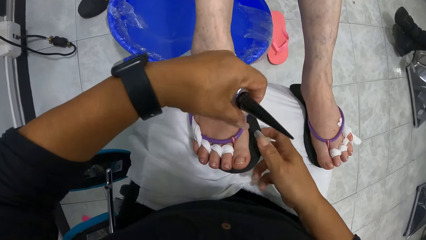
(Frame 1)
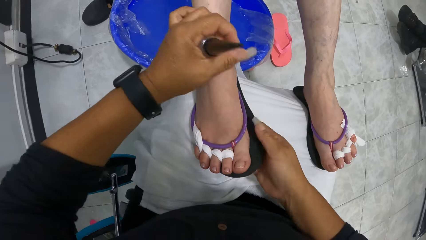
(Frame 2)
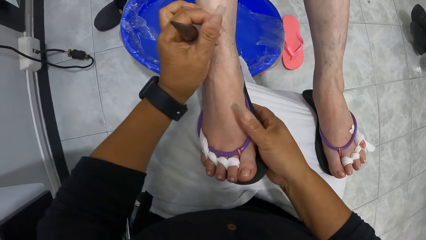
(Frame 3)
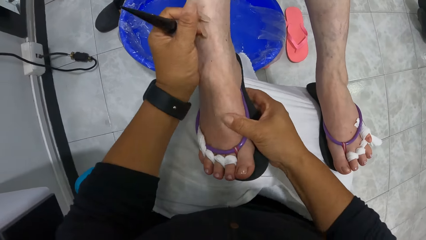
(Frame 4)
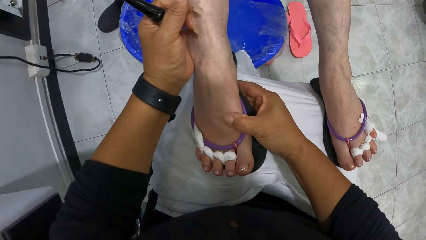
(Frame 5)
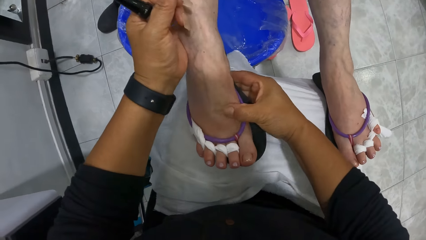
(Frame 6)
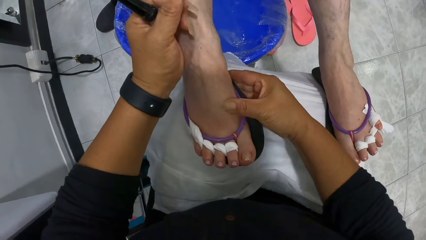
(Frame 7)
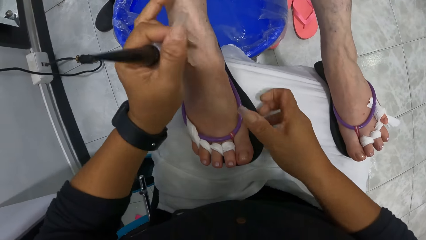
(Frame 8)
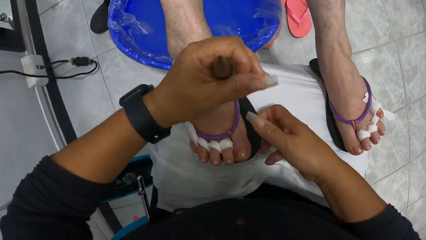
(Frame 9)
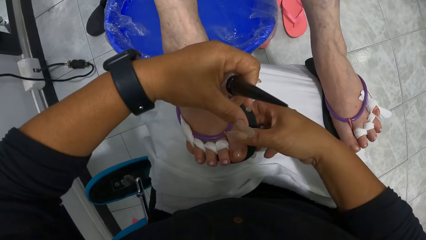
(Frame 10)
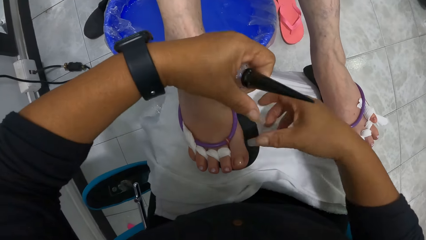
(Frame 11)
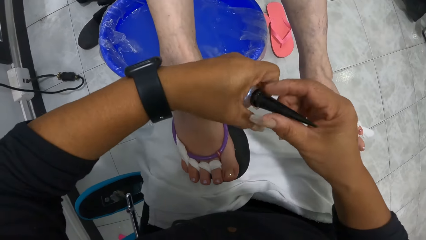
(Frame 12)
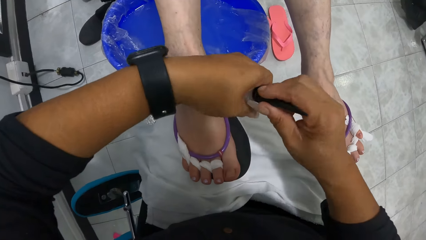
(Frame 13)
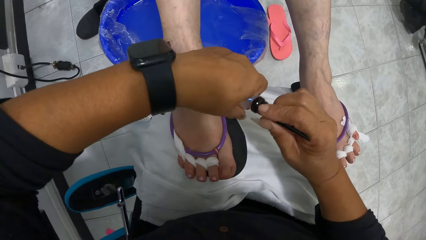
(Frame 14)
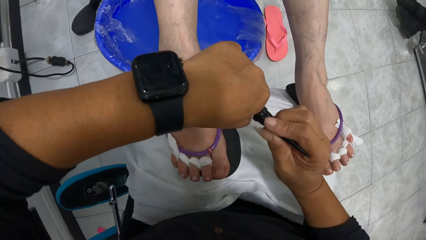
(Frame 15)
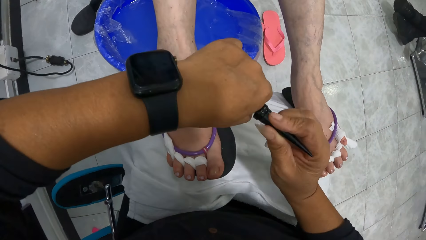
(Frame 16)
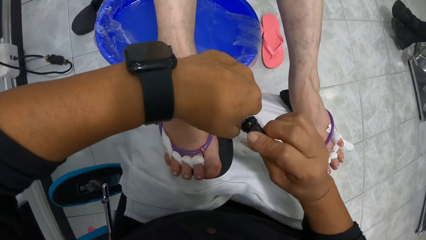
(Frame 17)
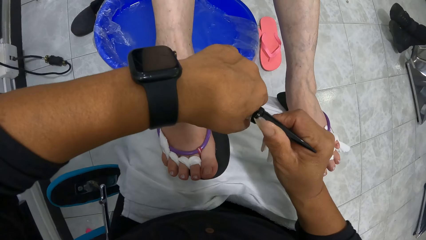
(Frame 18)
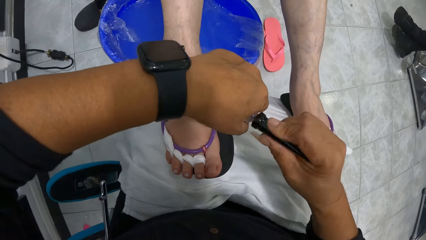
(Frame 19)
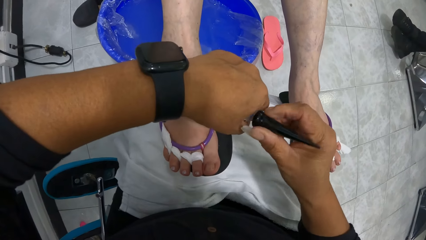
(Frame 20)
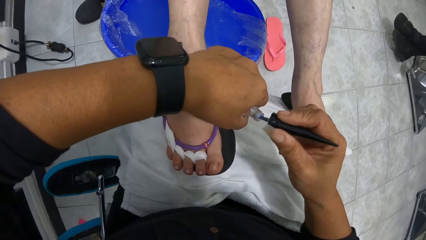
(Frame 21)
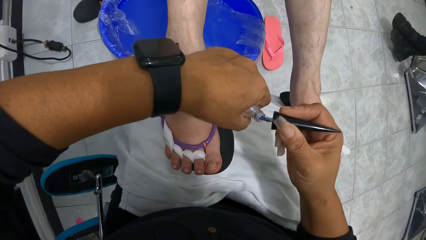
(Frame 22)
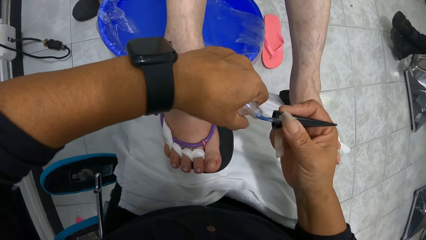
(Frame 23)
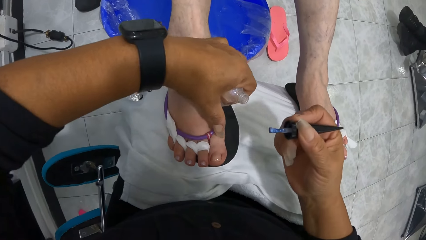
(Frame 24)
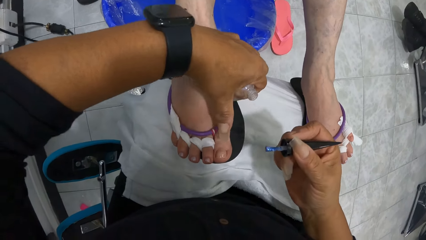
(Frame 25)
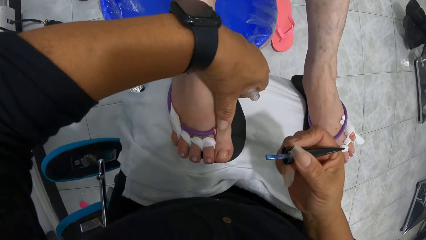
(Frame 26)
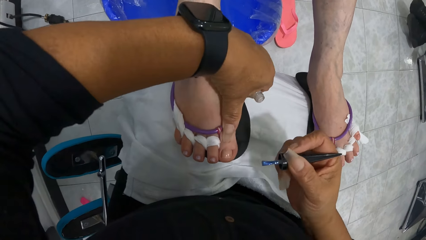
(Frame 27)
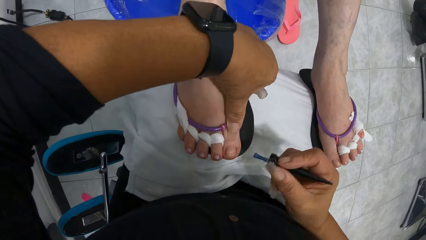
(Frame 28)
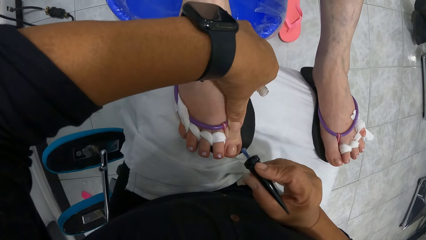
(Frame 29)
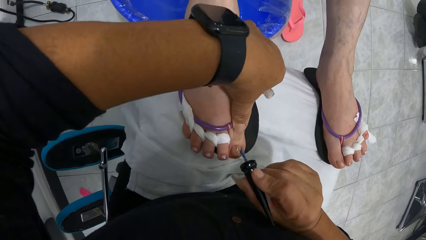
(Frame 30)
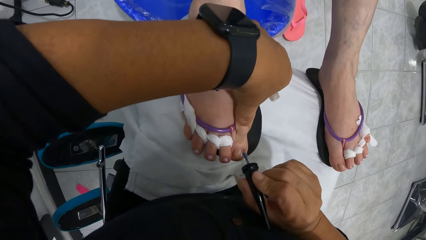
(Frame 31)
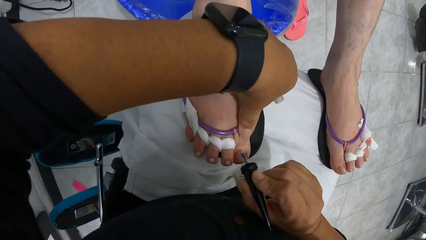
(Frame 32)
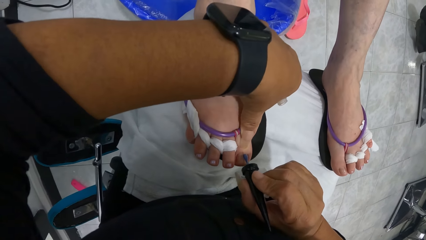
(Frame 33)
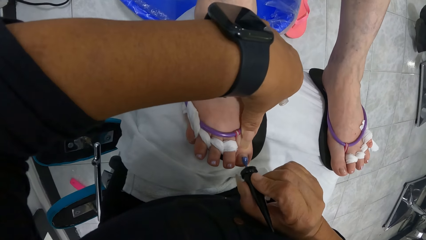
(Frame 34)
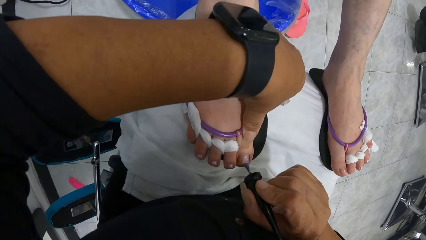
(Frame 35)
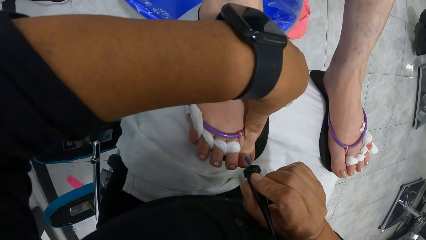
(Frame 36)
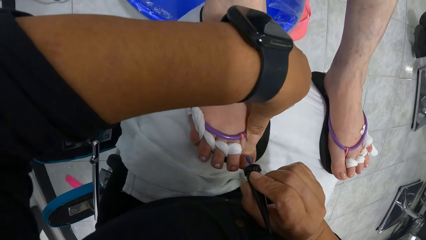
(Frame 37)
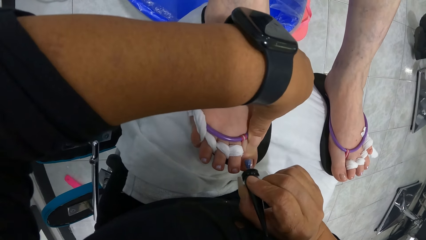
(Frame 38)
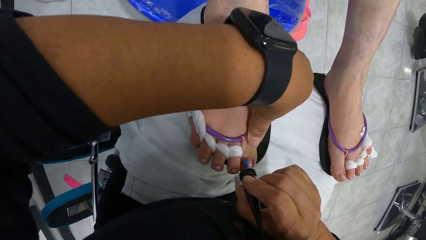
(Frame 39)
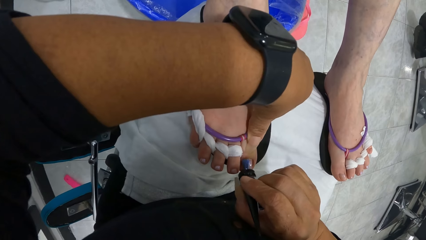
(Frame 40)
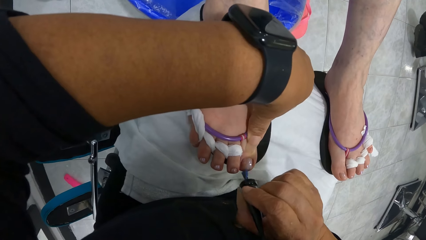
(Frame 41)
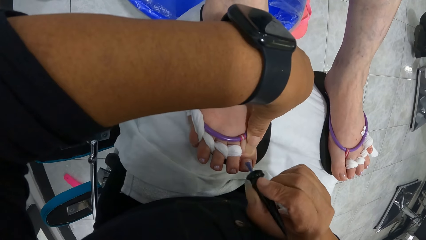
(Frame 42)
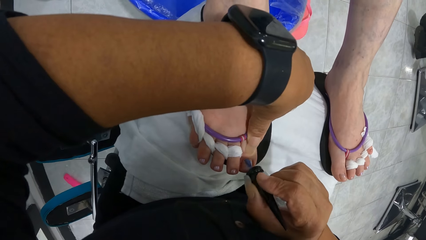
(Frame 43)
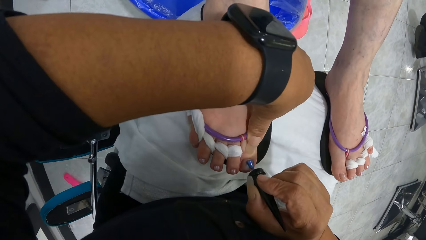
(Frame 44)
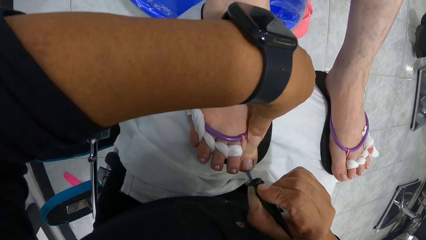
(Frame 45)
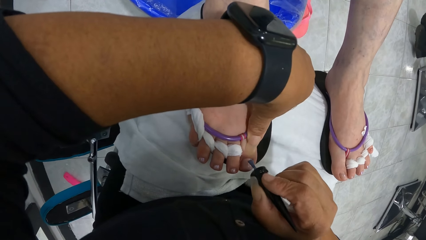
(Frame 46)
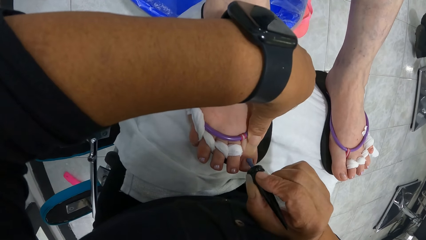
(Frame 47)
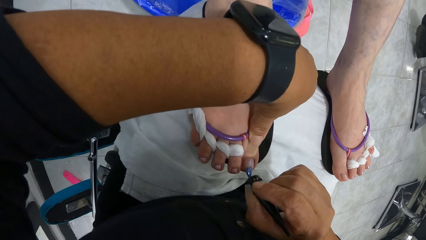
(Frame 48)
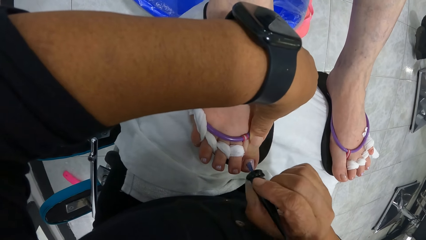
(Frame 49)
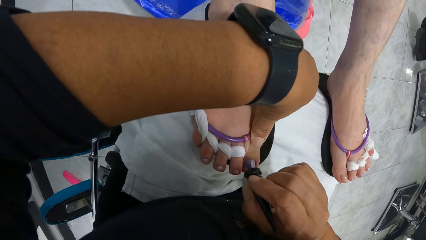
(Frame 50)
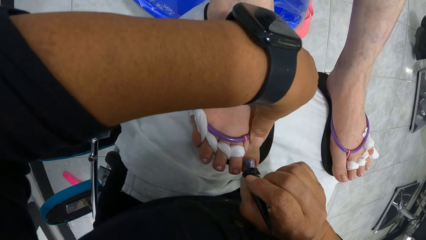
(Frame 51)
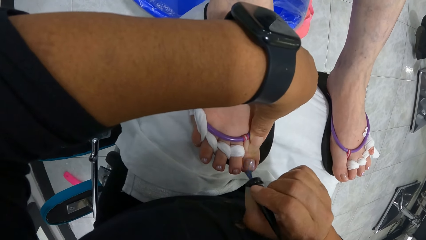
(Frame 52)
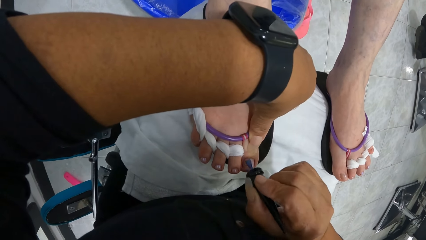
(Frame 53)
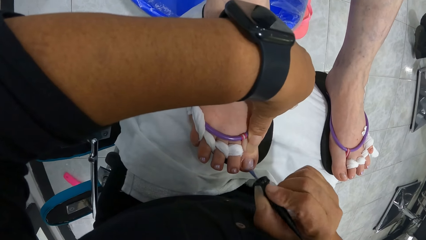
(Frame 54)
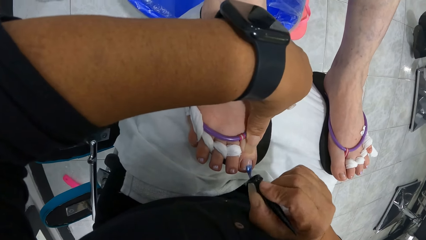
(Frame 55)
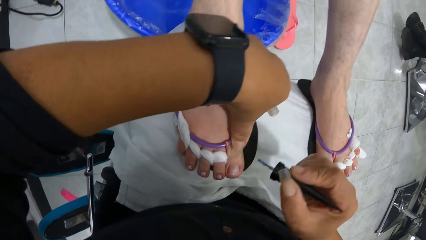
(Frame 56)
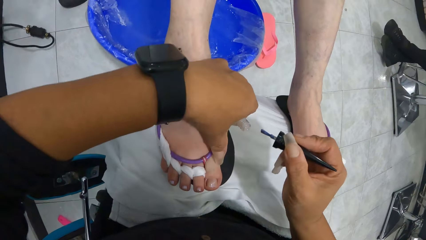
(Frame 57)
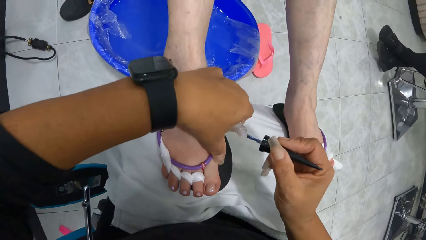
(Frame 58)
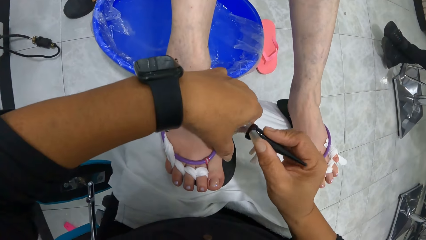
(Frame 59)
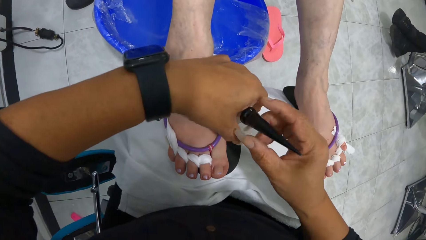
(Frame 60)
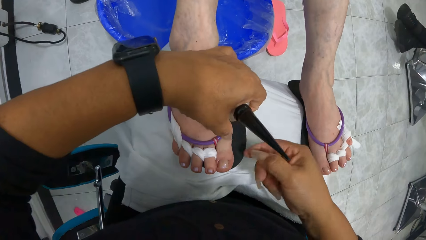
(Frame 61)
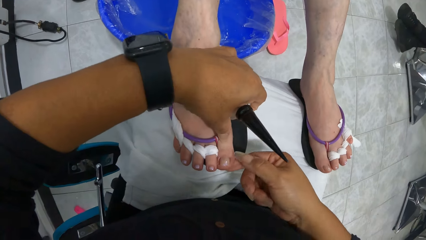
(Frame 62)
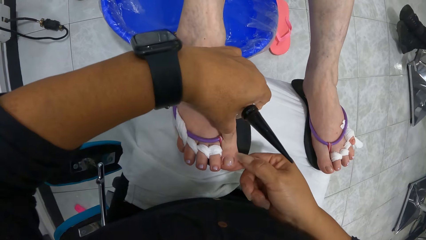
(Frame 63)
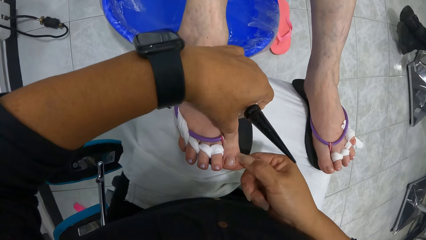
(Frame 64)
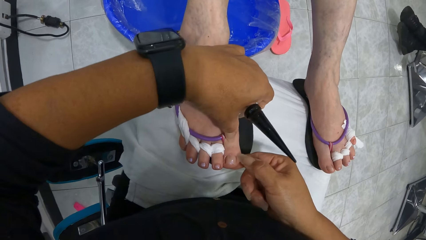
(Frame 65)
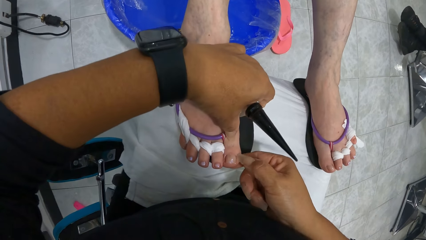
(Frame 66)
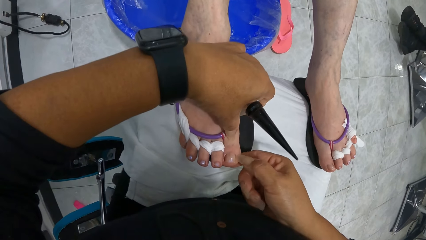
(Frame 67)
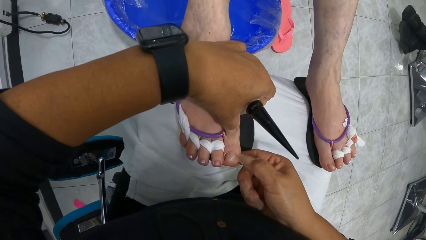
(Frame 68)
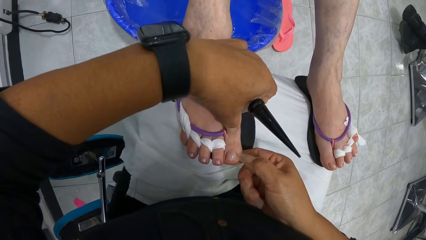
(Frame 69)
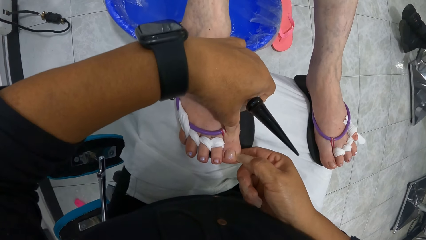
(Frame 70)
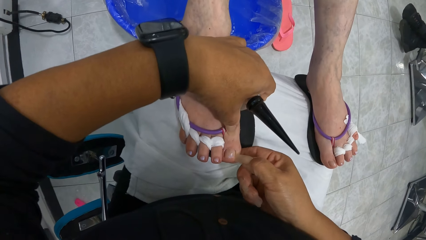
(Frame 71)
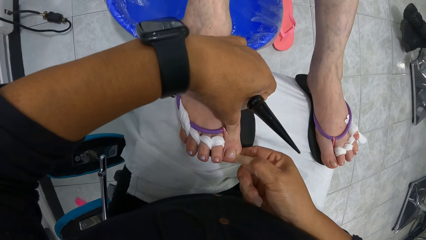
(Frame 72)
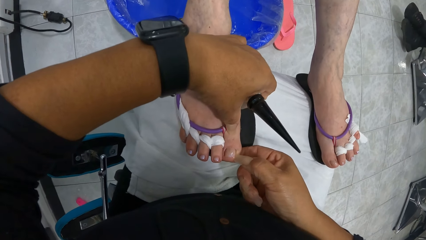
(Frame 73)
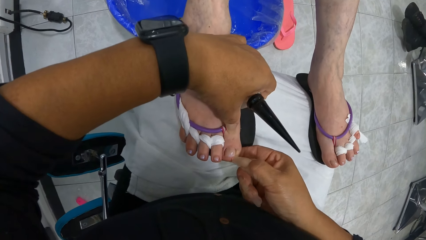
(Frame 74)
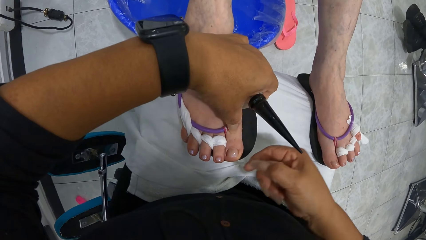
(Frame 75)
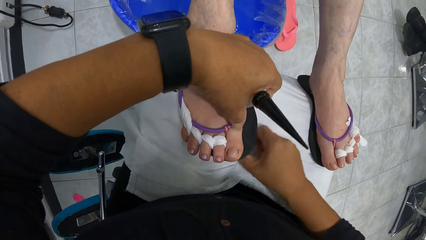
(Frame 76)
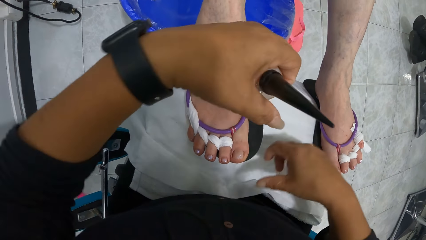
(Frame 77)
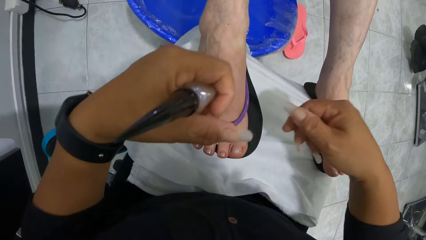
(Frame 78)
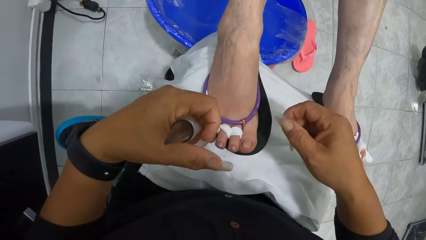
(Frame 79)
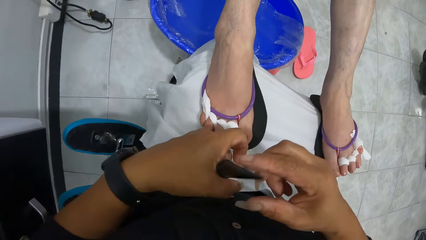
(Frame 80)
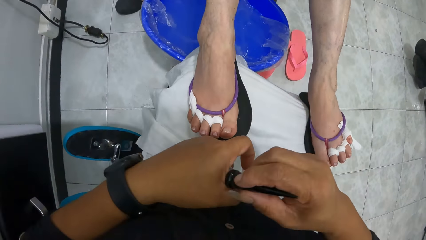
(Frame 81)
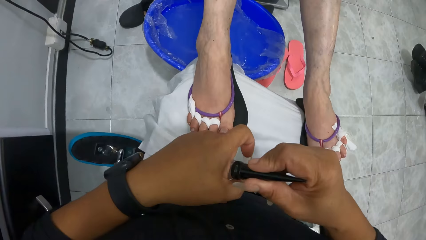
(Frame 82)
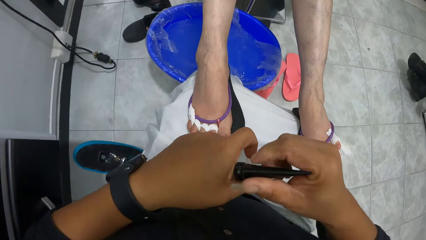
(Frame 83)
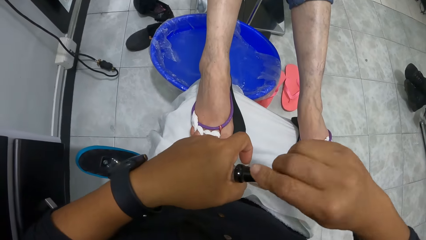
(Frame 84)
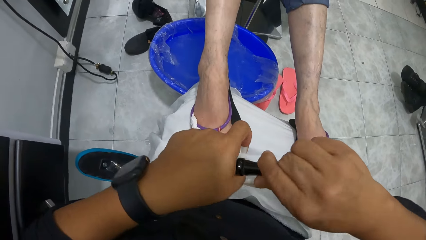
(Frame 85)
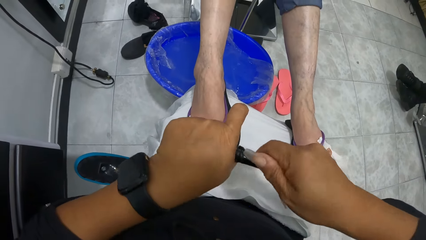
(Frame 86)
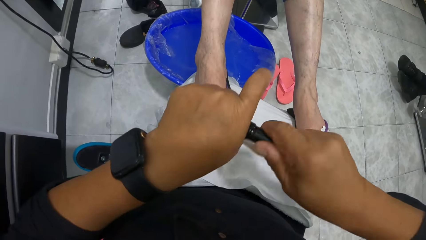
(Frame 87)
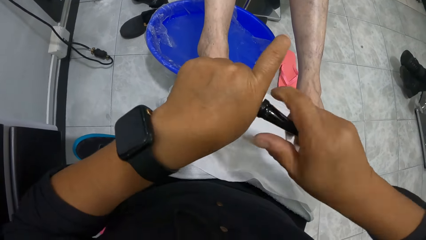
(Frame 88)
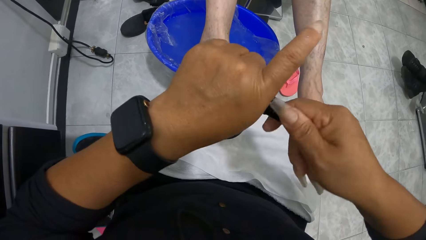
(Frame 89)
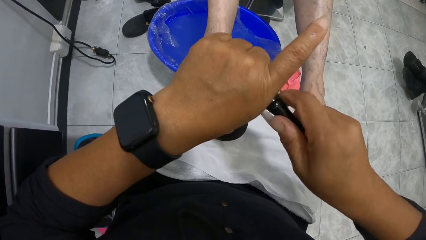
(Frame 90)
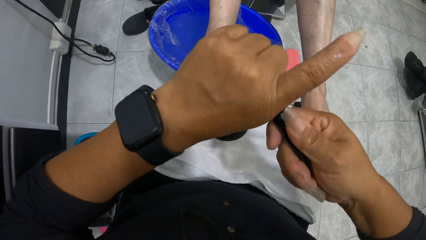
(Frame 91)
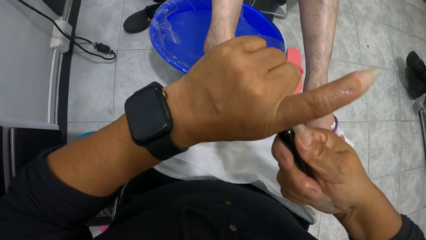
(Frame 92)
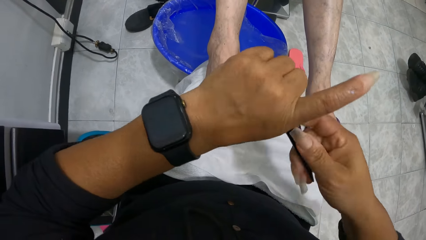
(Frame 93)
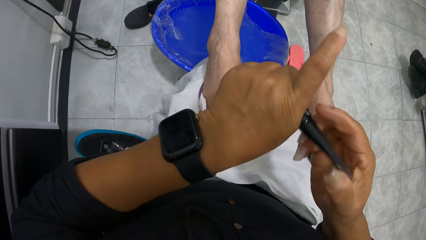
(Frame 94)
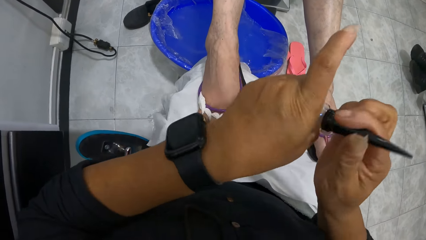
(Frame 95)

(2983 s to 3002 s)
The camera wearer positions the woman's right leg on the towel with both hands. She removes the nail brush from the nail polish bottle with her right hand. She opens the nail polish. She holds the woman's right toe nail with her left hand. She paints the woman's right toe nail with the nail brush in her right hand. She puts the nail brush in her right hand into the nail polish bottle in her left hand. She wipes nail polish on the woman's right toe with her right thumb nail. She wipes the nail polish on her right thumb nail onto the towels on her lap. She closes the nail polish bottle with her right hand.
